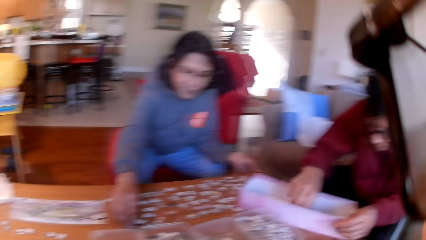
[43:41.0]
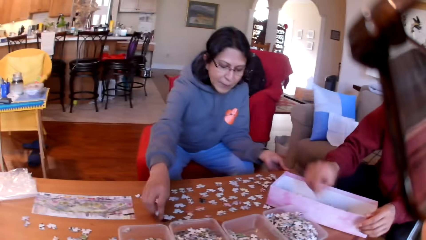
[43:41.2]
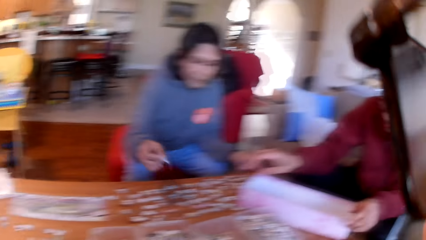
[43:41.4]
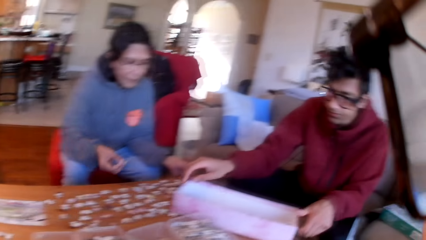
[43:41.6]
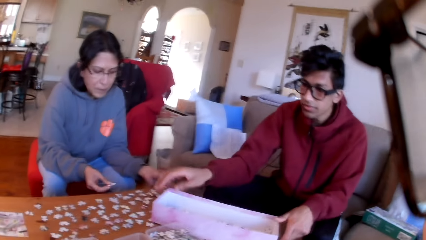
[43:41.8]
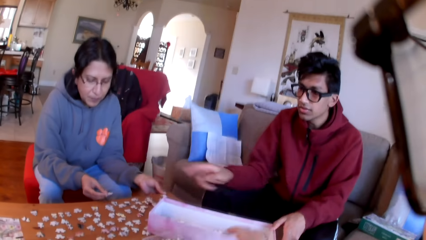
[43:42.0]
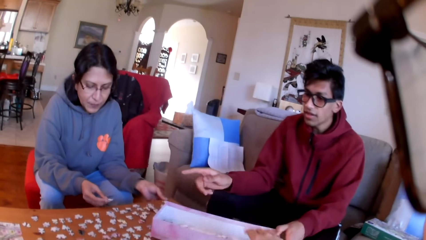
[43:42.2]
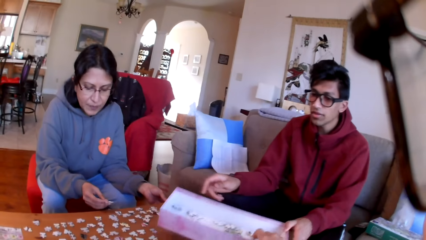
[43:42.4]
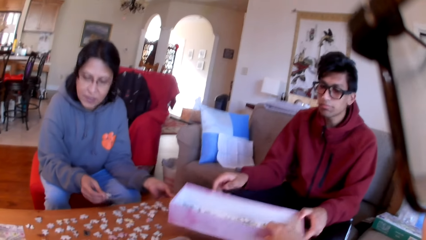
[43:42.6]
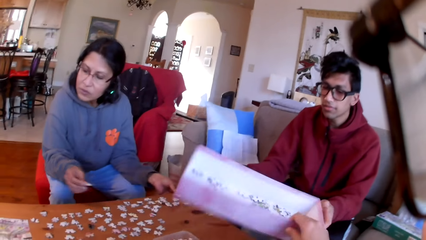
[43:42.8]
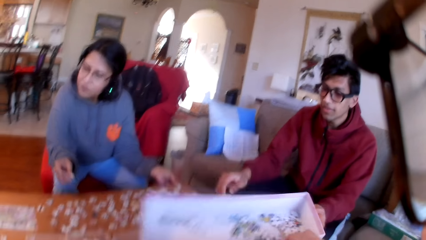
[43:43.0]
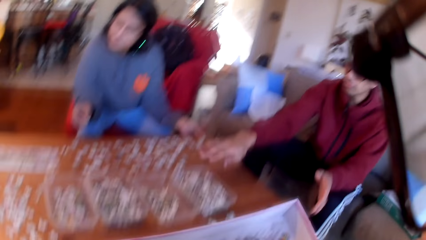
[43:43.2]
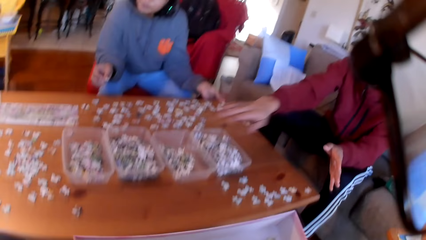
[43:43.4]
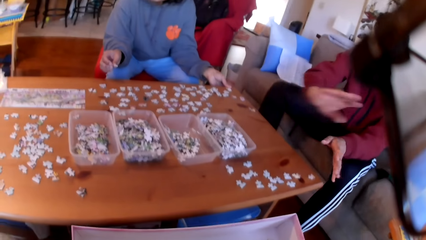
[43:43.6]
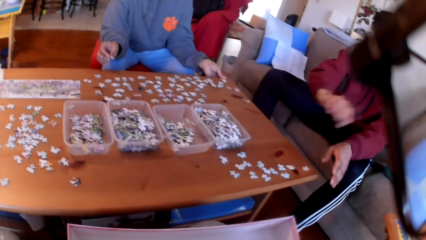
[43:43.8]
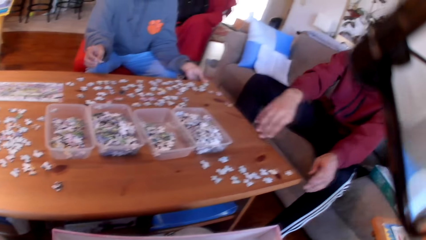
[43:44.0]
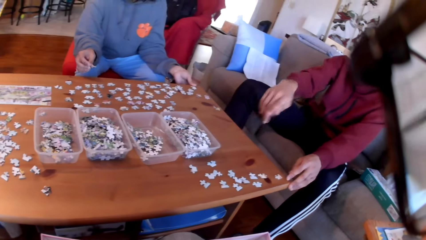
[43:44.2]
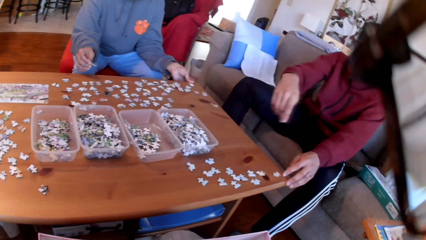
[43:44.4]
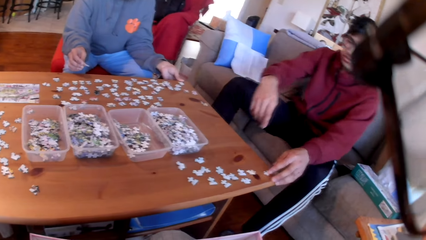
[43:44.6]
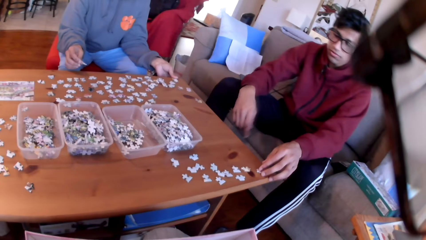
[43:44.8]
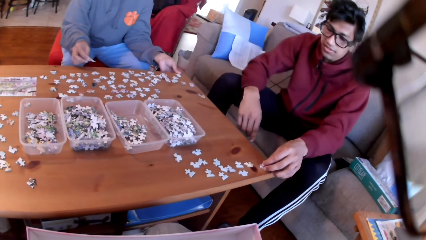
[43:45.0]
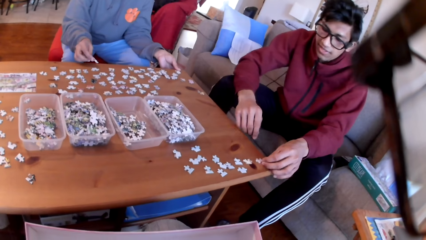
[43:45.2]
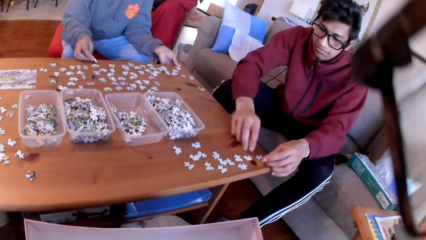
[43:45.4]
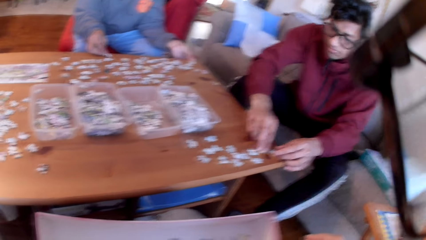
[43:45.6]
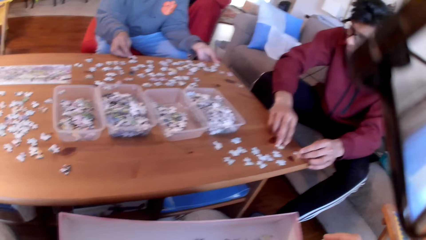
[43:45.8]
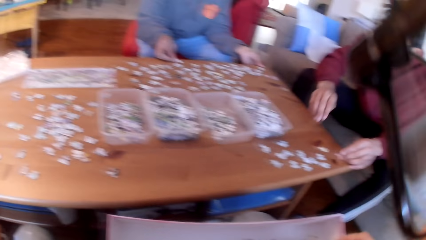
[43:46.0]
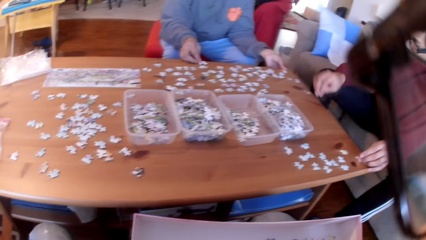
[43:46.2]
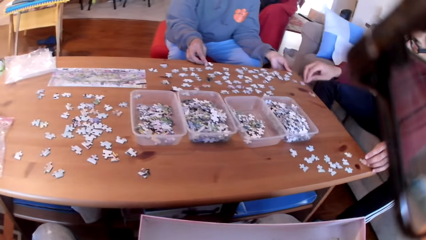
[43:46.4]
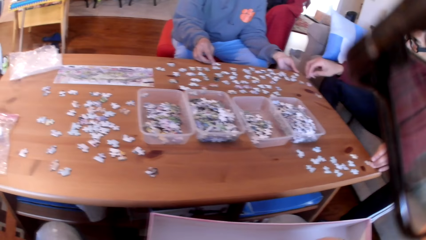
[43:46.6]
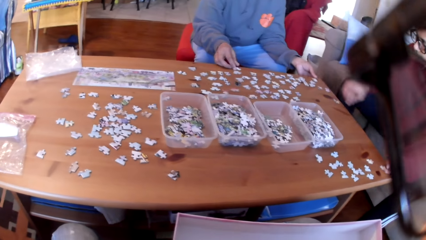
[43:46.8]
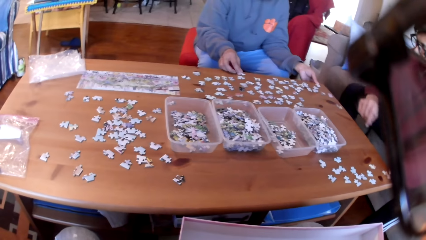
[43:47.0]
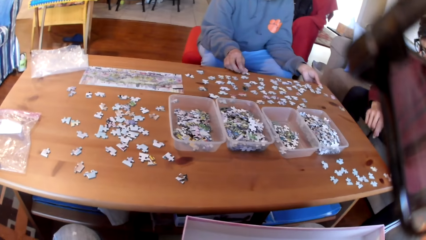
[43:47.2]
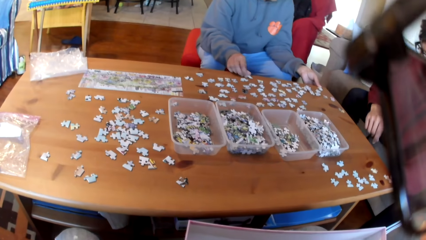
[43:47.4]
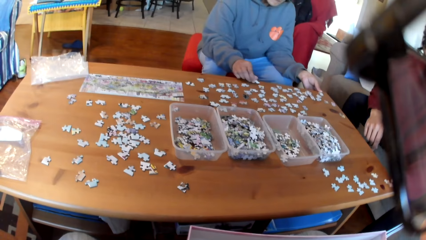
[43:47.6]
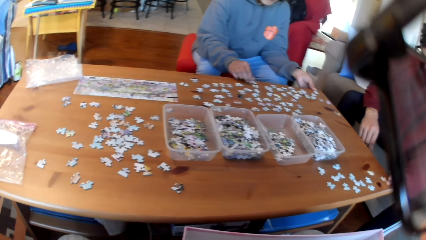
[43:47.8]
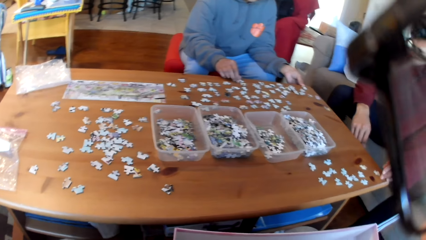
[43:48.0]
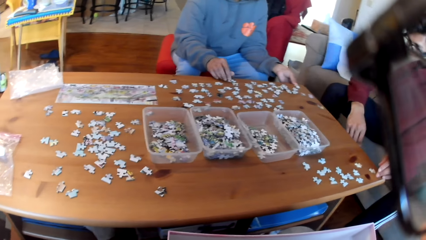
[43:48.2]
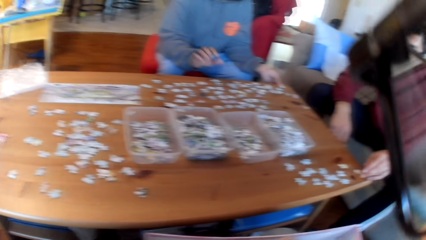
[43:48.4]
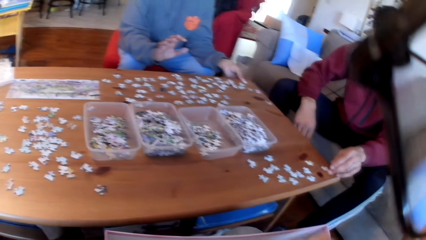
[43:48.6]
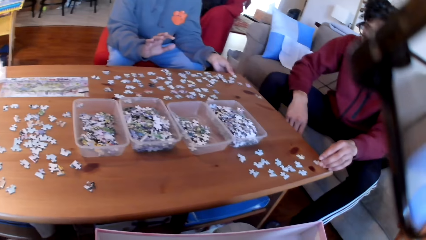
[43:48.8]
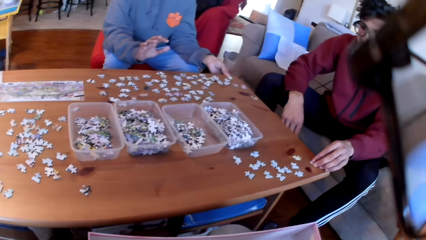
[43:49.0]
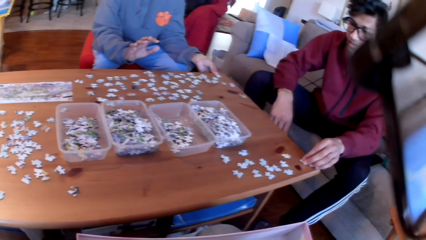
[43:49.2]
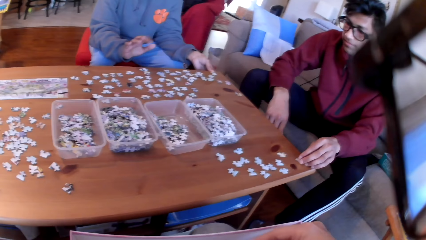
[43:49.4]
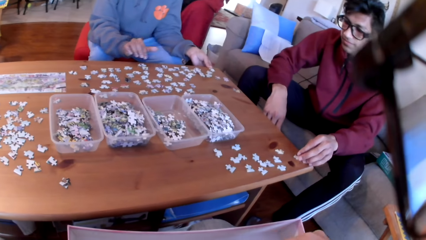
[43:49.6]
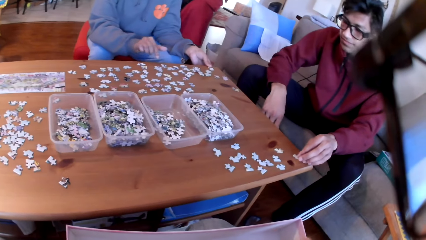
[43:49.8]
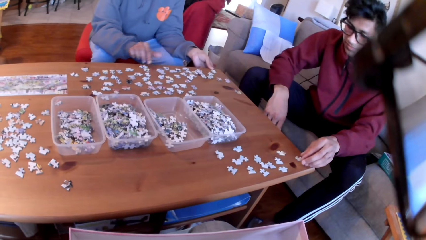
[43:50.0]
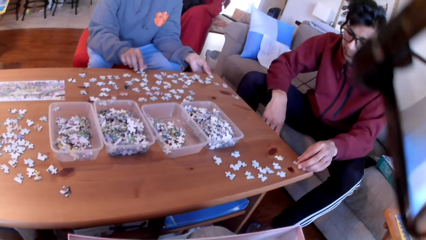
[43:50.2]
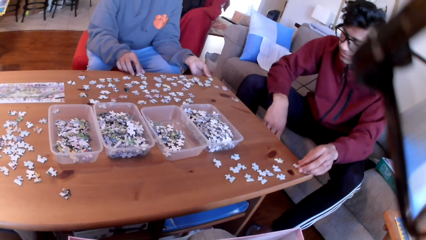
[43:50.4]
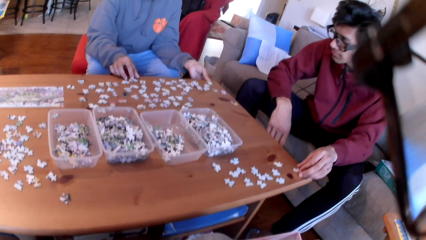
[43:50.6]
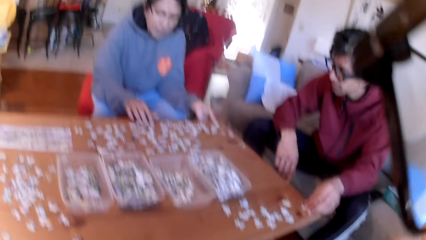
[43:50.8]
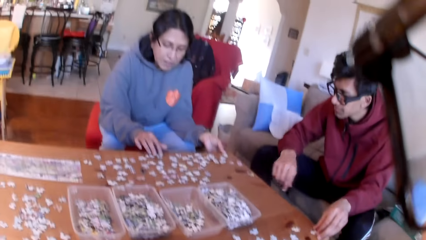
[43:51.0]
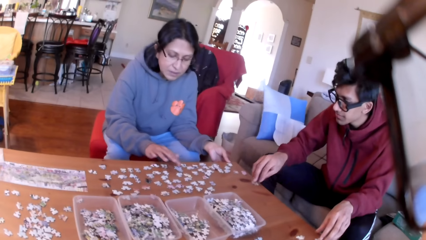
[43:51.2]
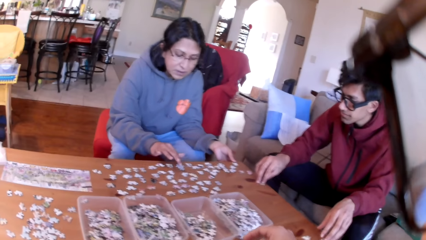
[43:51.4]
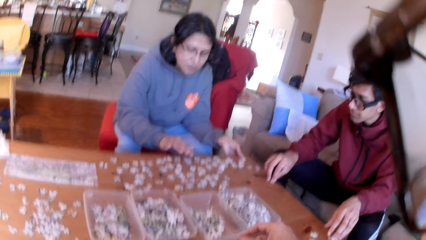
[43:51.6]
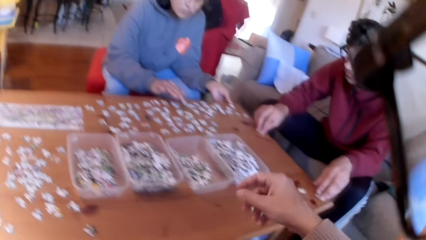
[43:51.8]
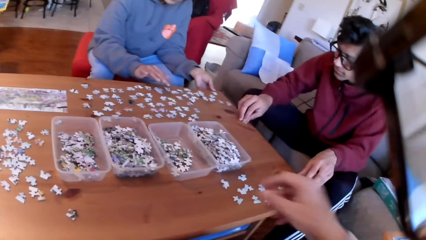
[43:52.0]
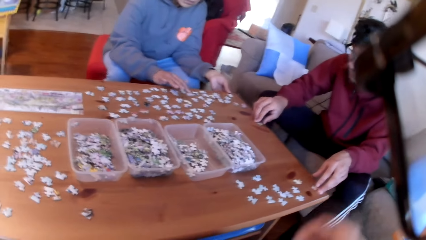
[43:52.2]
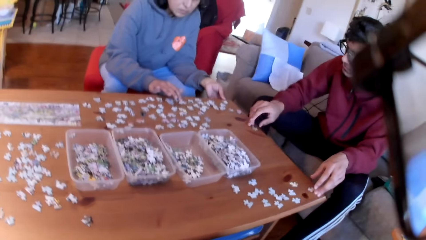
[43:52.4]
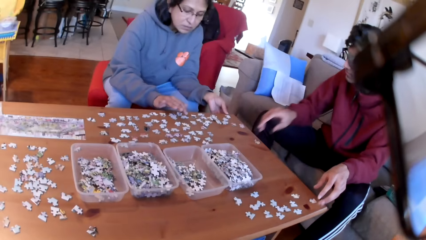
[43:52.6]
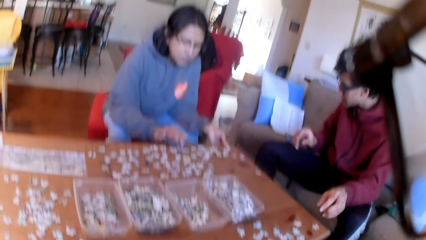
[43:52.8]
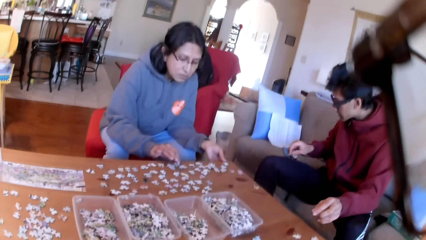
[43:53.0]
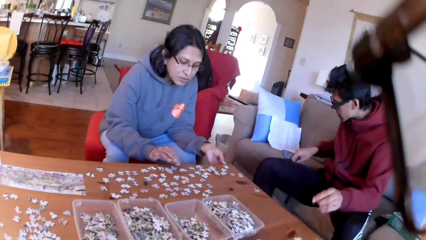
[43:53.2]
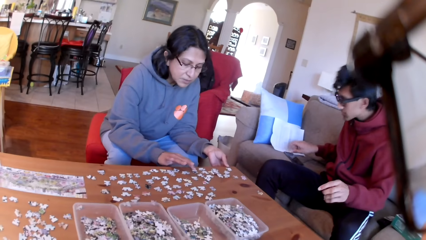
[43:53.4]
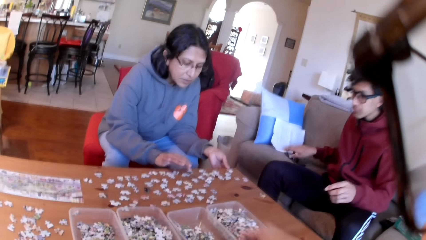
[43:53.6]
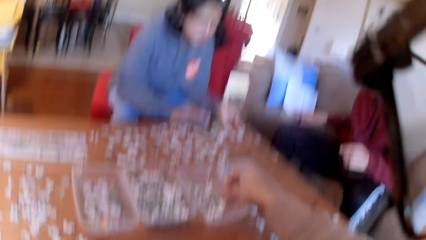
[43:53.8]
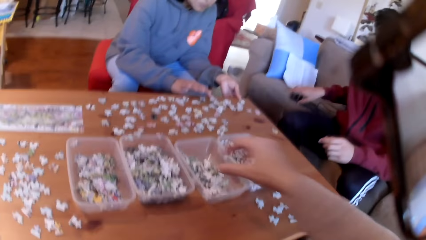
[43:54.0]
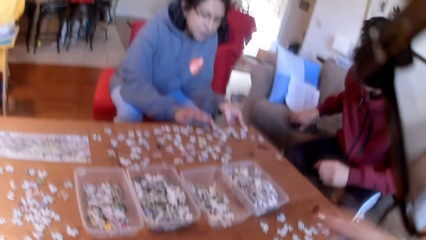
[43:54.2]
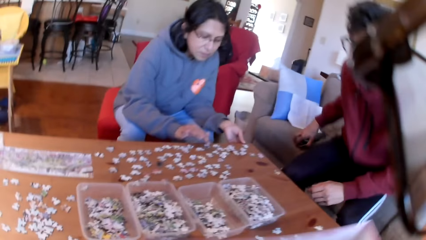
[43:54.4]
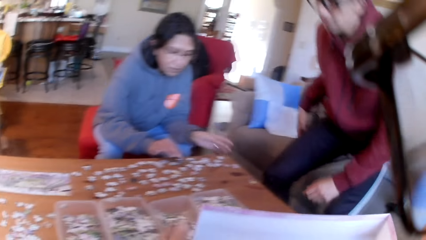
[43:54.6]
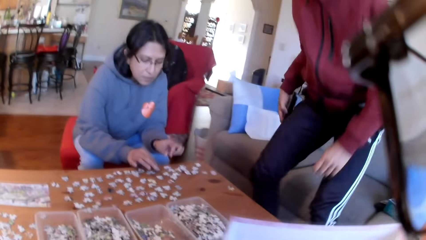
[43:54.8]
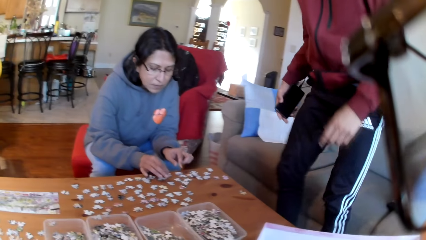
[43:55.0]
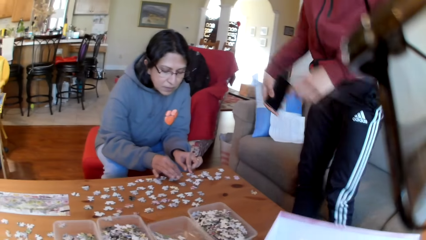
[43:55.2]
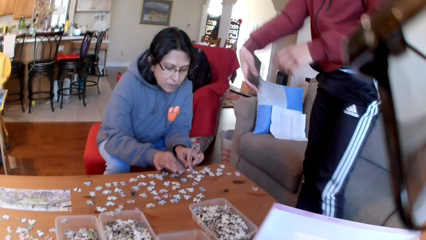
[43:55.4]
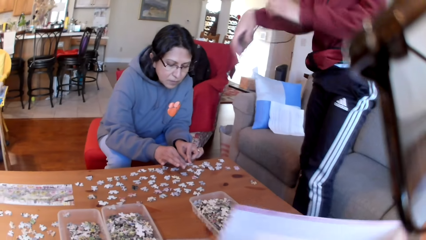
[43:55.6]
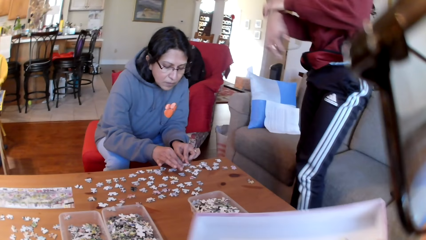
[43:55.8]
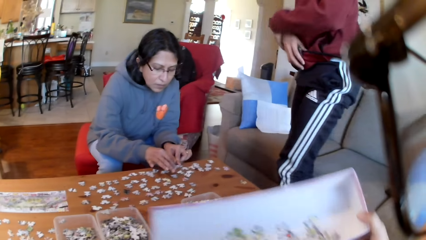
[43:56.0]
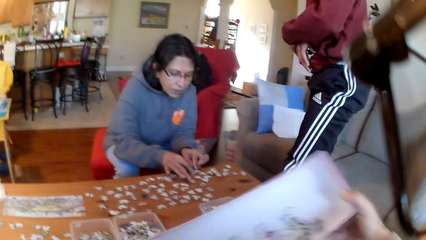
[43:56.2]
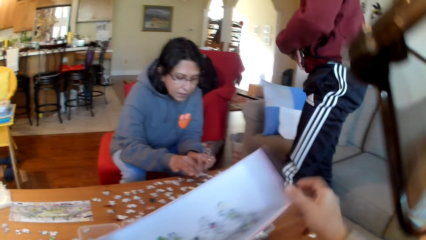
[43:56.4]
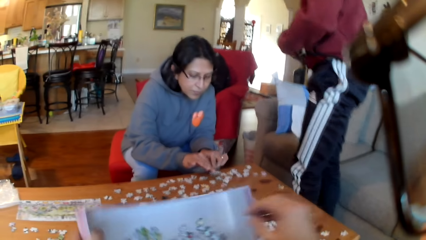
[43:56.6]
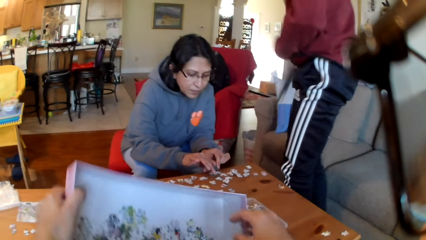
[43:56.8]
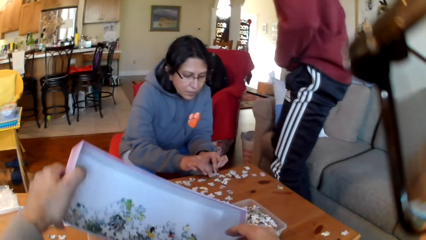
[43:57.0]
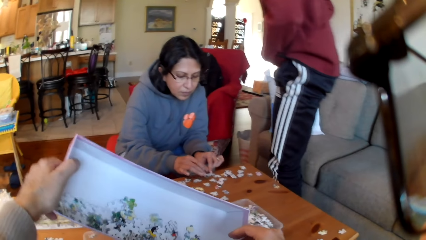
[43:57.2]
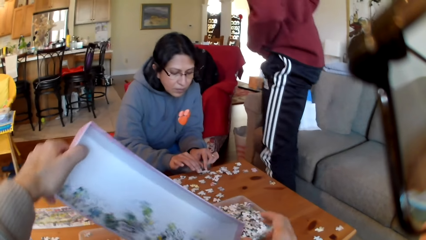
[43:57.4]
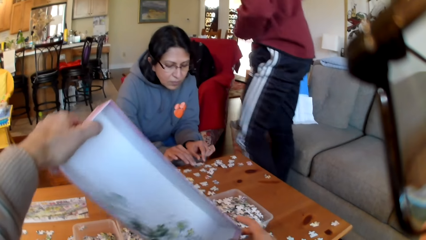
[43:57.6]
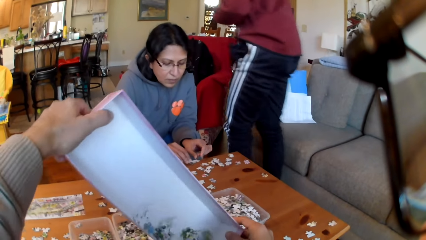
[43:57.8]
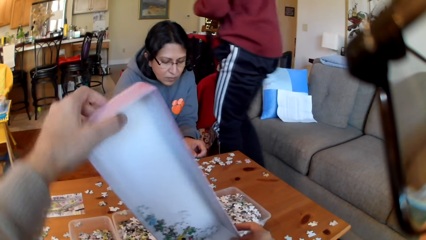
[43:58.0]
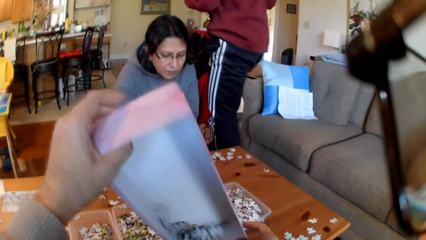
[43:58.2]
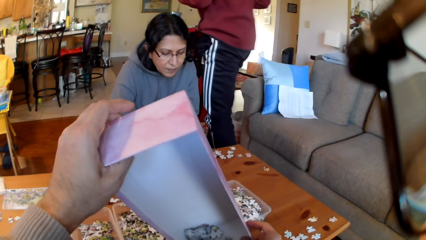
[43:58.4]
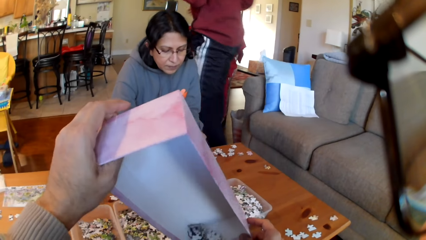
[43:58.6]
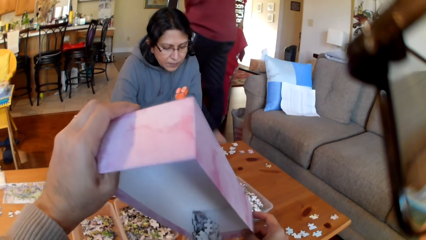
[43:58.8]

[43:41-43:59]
A woman takes a puzzle. The woman puts puzzles on the table. A man converses to the camera wearer. The camera wearer takes a box. The man stretches his hand. The camera wearer looks at the box. The man moves the hand. The woman puts a puzzle on the table. The camera wearer looks at the table. The woman picks puzzles. The camera wearer converses to the colleagues. The woman responds to the camera wearer. The camera wearer picks puzzles. The woman moves the puzzles on the table. The camera wearer moves a hand. The man touches a puzzle. The camera wearer puts a puzzle in the tin. The man takes his phone from the seat and stands from the couch. The camera wearer takes the tin. They move the box on the hands. They put puzzles in the tin. They pour puzzles down.
